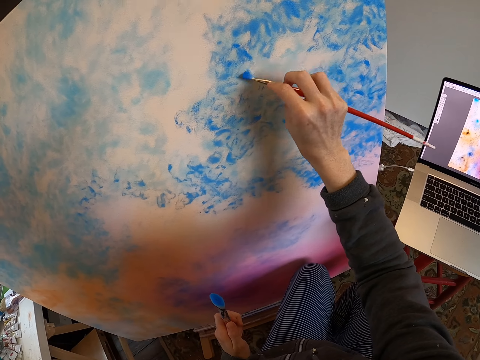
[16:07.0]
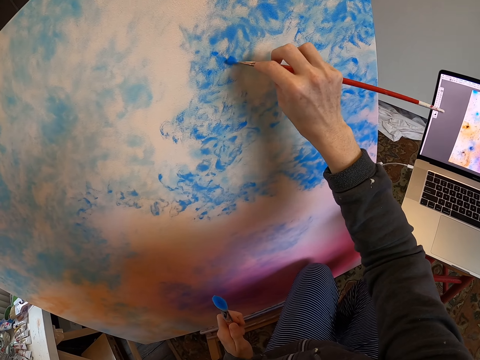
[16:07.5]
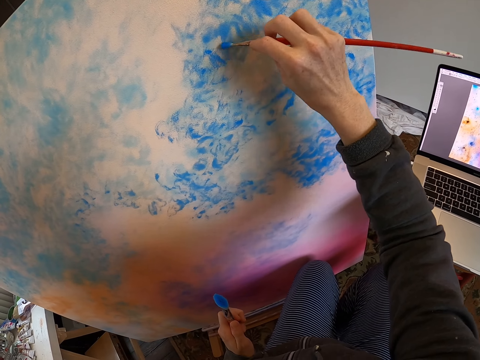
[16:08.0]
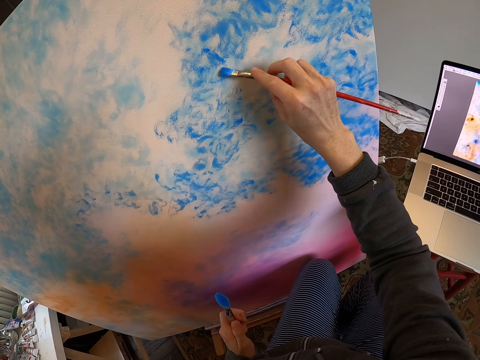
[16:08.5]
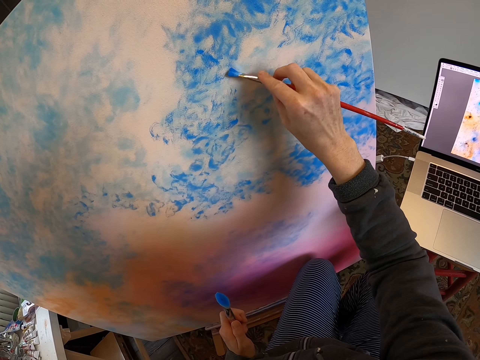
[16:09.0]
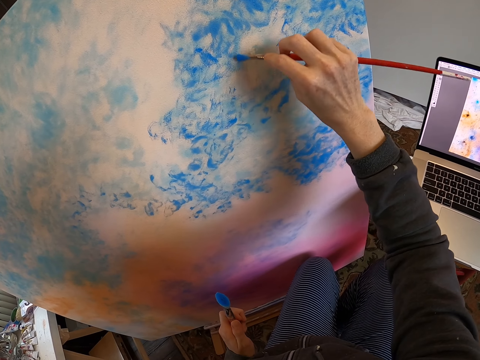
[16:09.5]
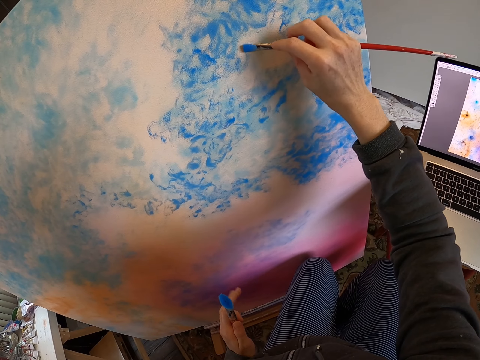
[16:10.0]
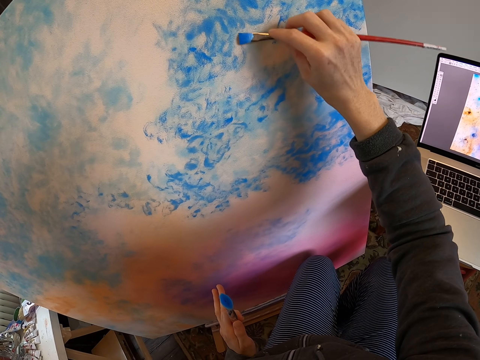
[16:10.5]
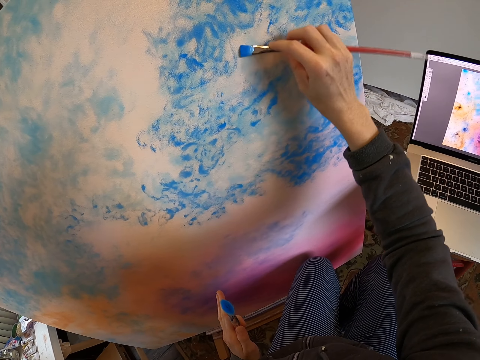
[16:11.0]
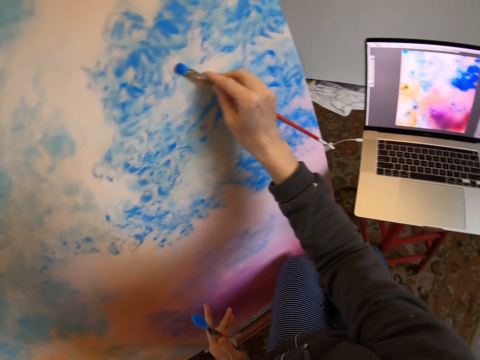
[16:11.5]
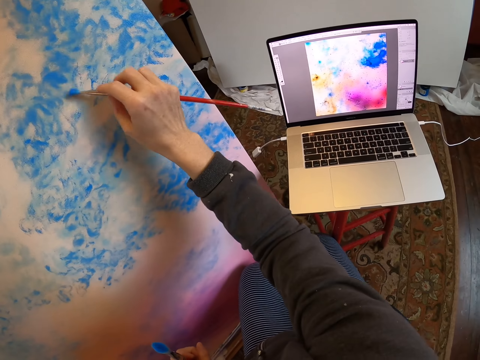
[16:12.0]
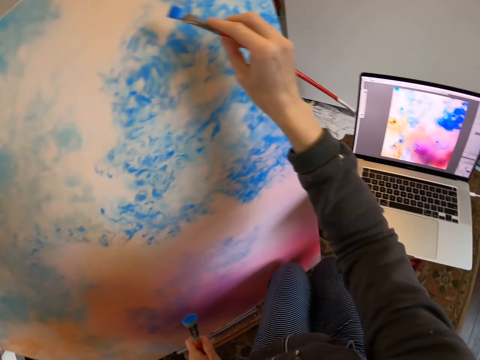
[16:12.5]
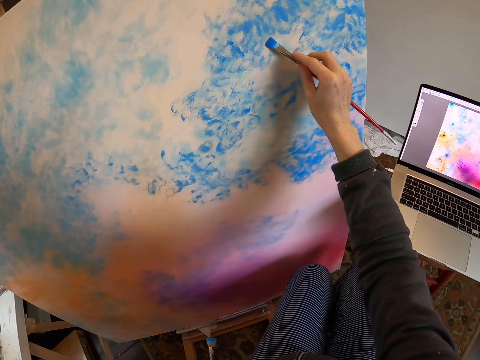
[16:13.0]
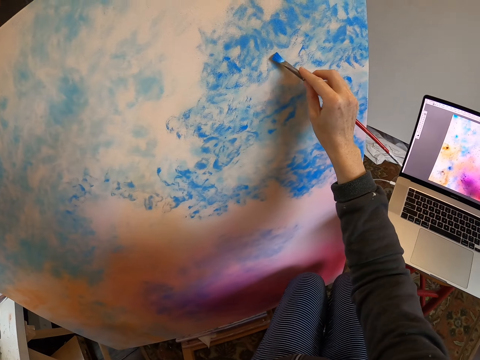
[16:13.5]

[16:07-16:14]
The camera wearer looks at the laptop. They draw on the board with the paint brush.

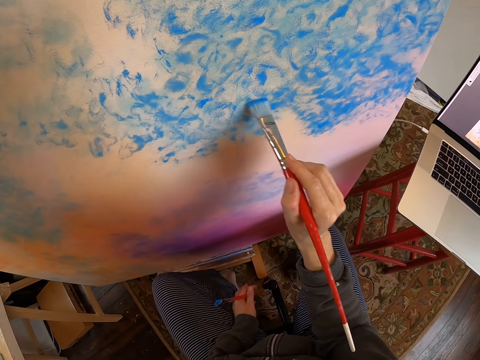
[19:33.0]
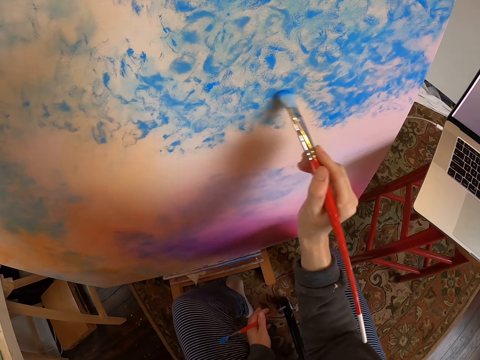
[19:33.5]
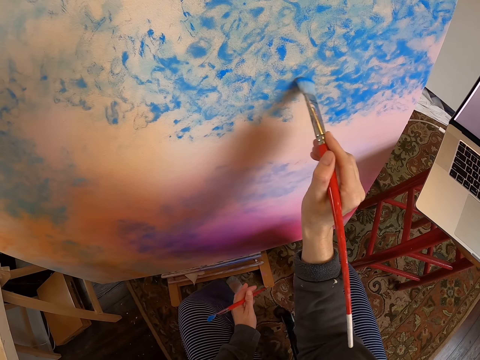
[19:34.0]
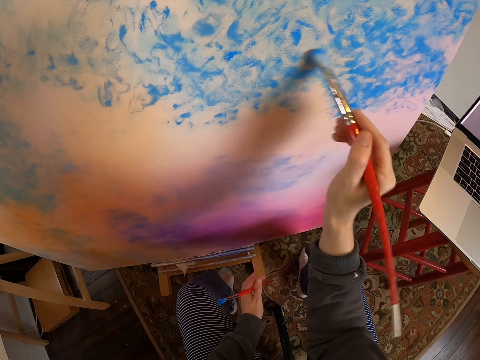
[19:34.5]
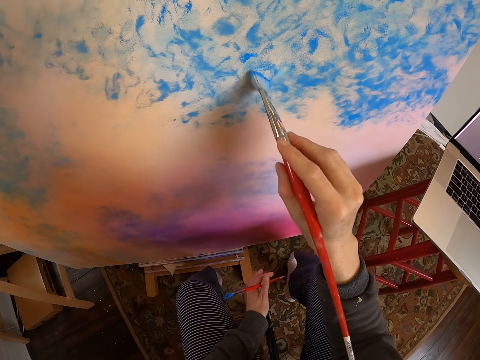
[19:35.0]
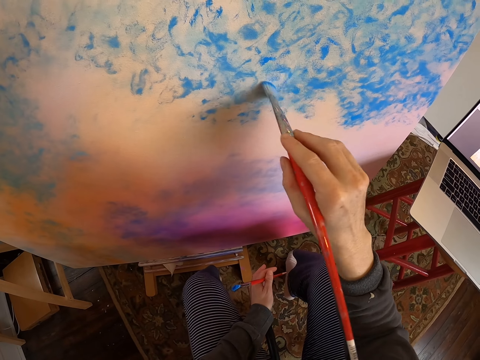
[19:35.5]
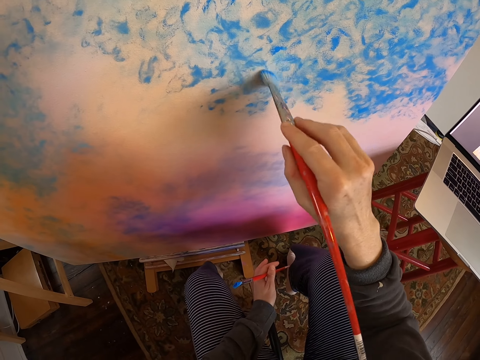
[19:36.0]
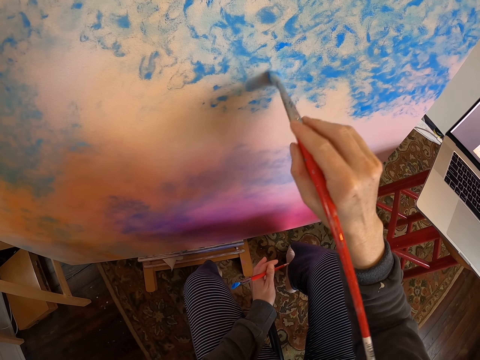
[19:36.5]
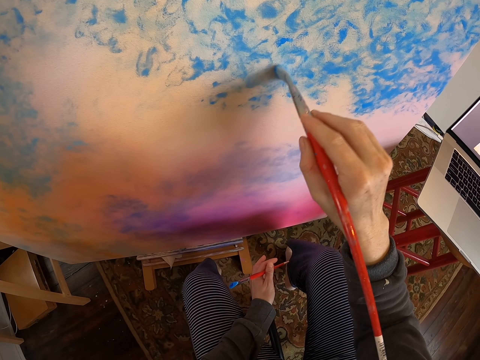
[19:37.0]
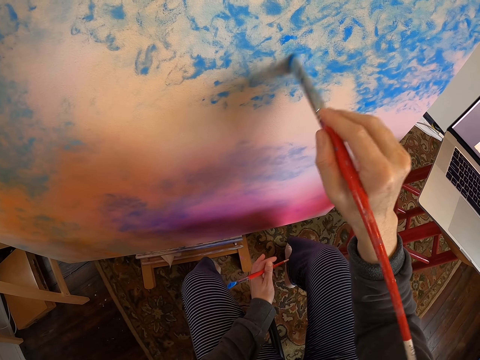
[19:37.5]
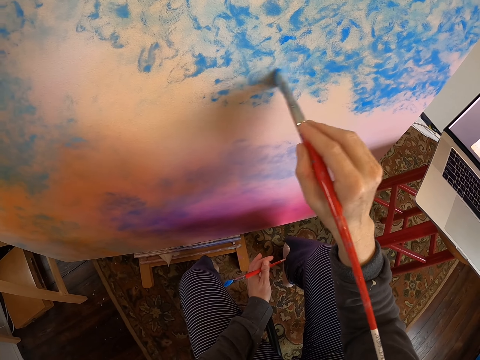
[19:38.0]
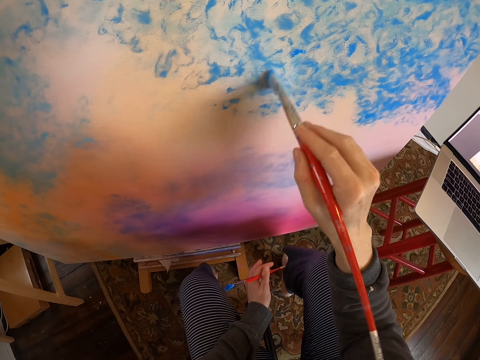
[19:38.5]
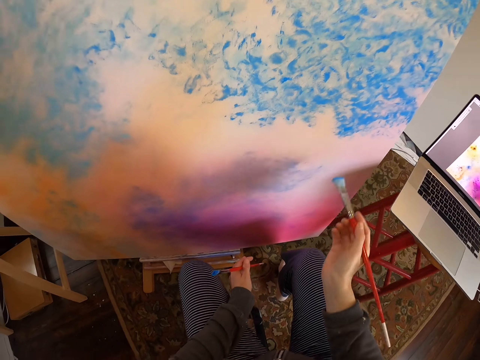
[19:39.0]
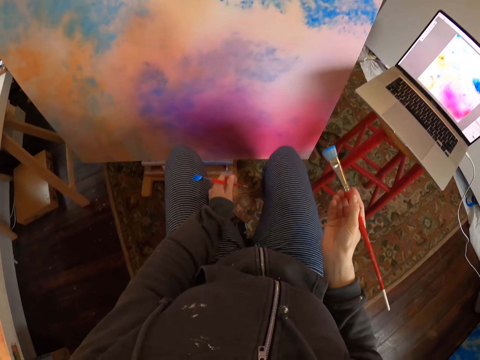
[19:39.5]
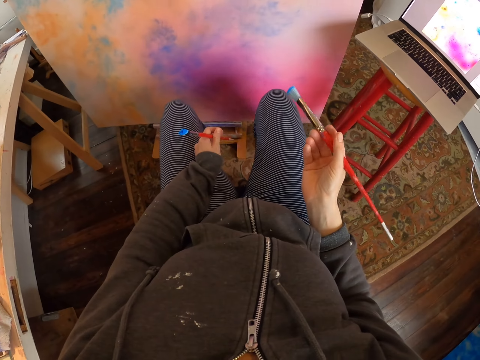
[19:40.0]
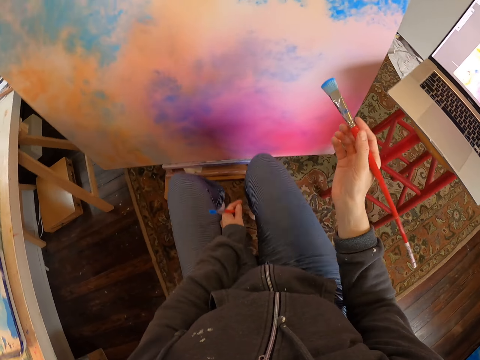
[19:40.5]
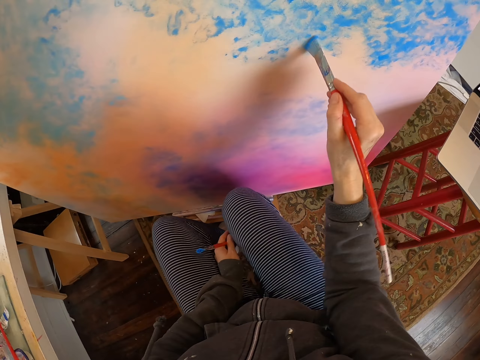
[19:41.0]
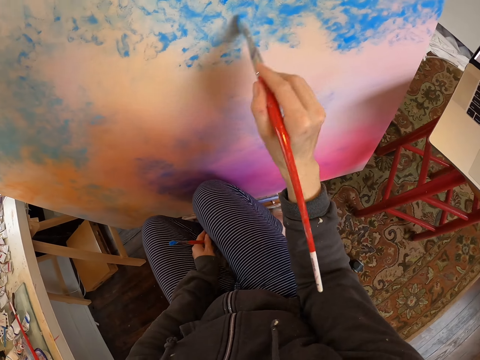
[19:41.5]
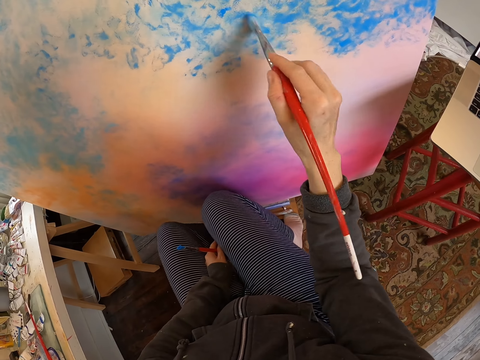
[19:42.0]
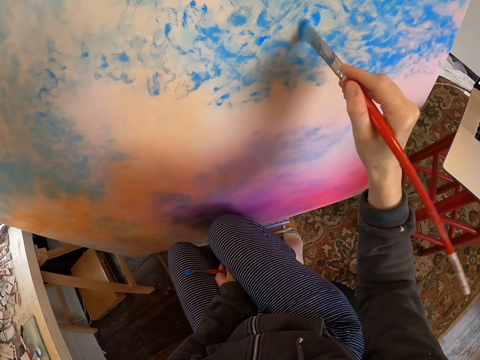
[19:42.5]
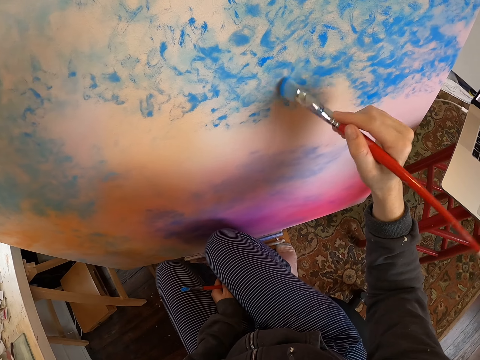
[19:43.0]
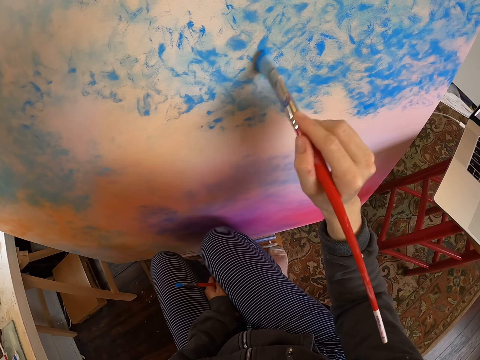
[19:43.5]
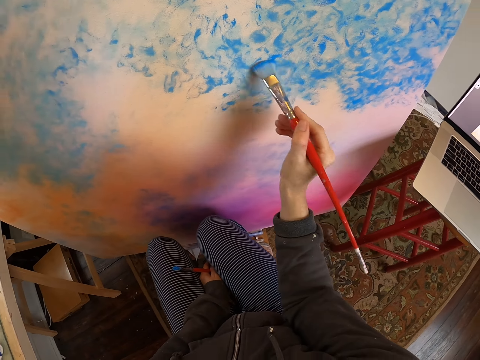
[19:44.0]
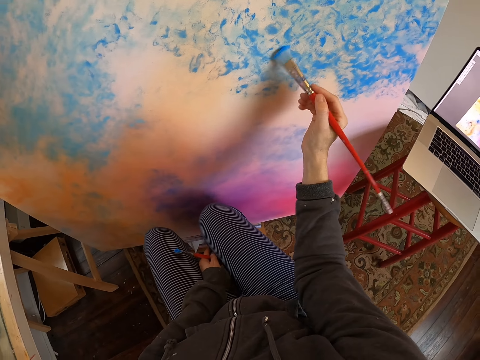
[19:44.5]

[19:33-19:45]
The camera wearer moves their hand and paints on the paint board. They hold the paint brush and paint on the paint board. They remove the paint brush from the board. They move their hands. They hold the paint brush and paint on the paint board.

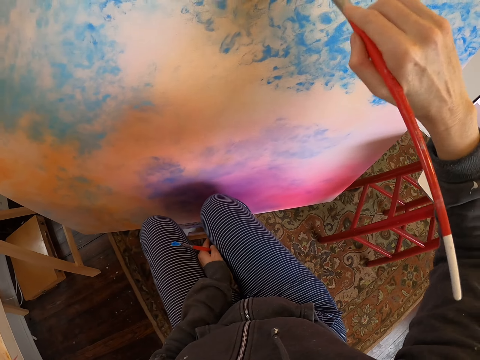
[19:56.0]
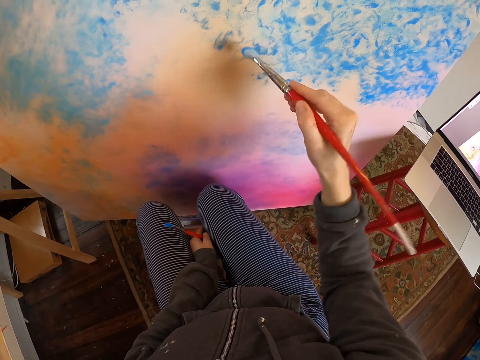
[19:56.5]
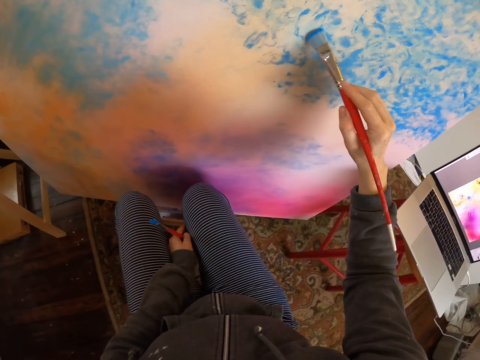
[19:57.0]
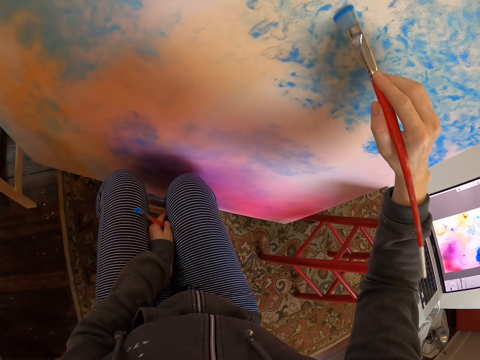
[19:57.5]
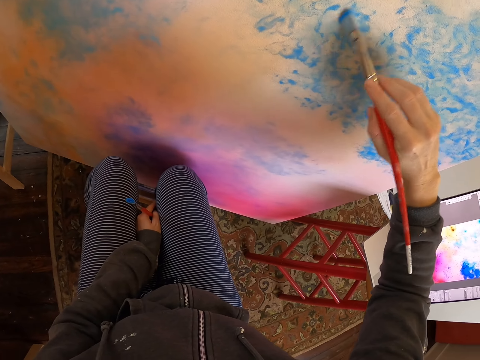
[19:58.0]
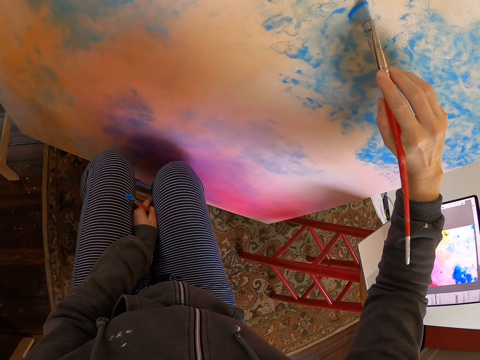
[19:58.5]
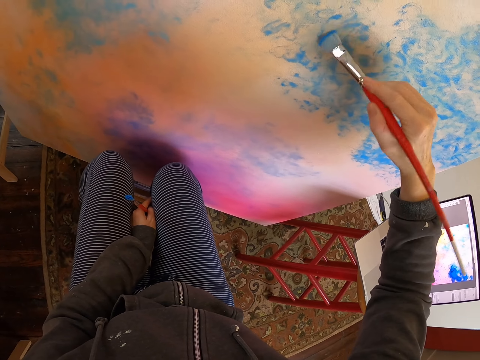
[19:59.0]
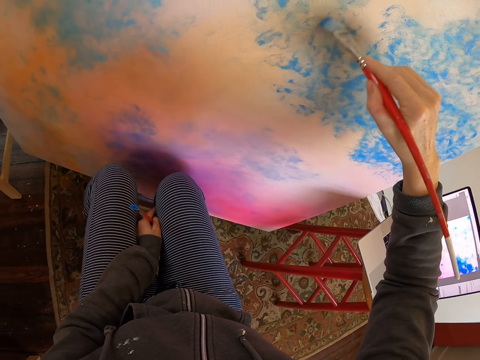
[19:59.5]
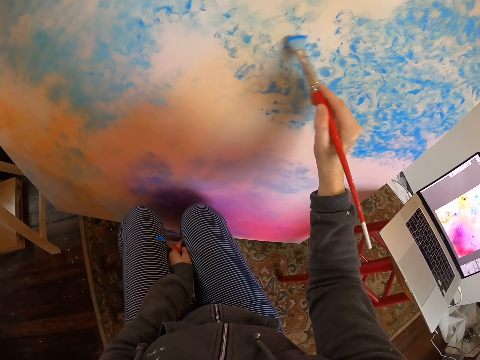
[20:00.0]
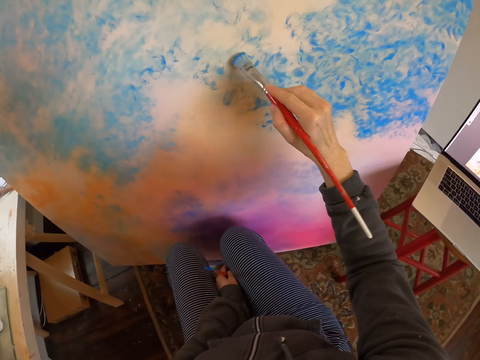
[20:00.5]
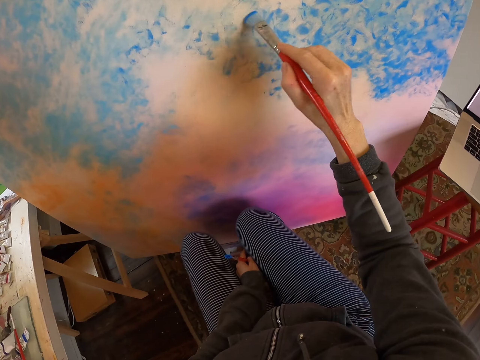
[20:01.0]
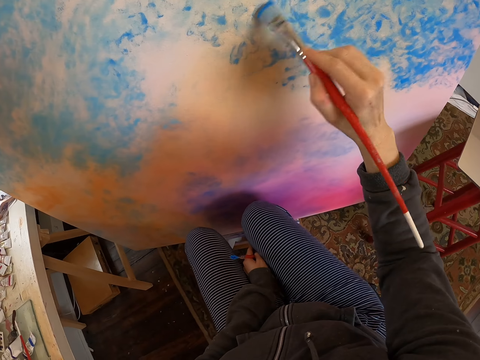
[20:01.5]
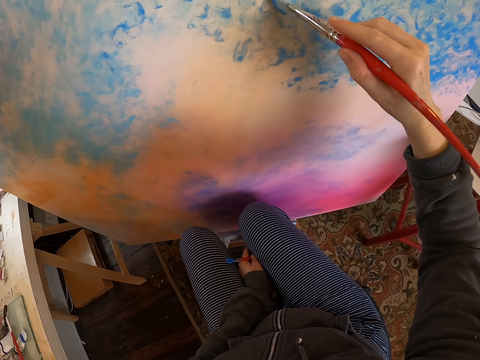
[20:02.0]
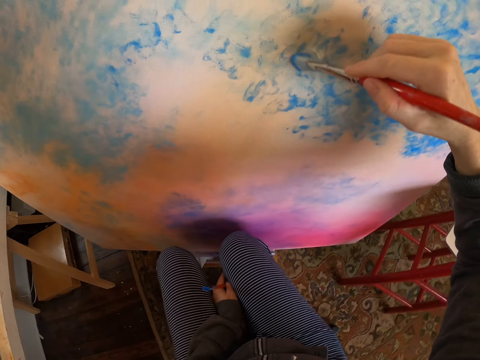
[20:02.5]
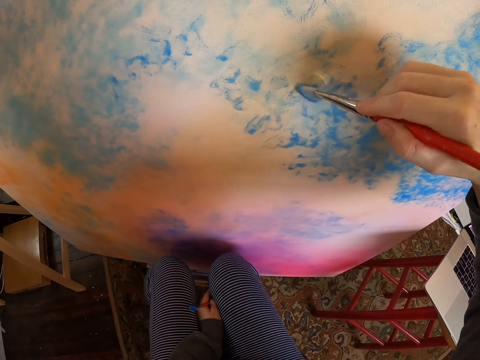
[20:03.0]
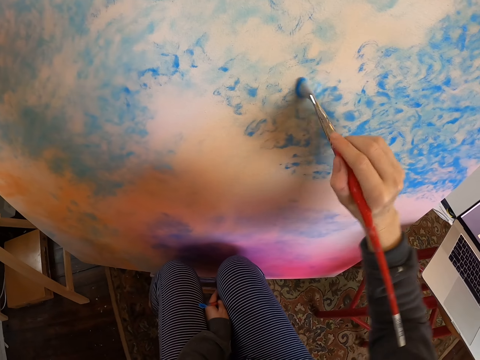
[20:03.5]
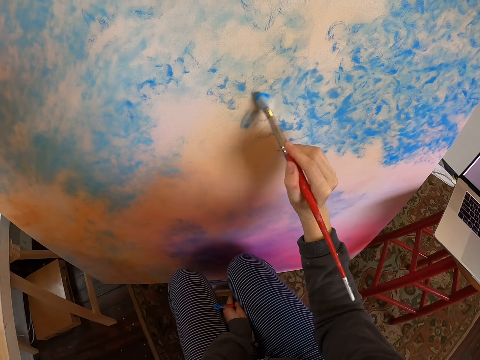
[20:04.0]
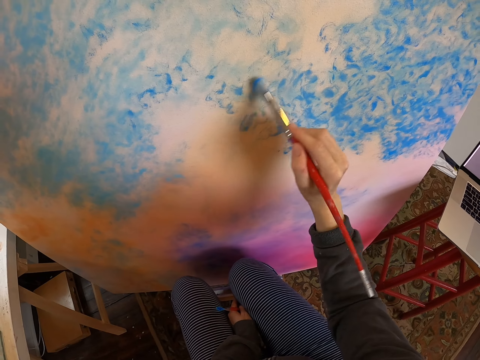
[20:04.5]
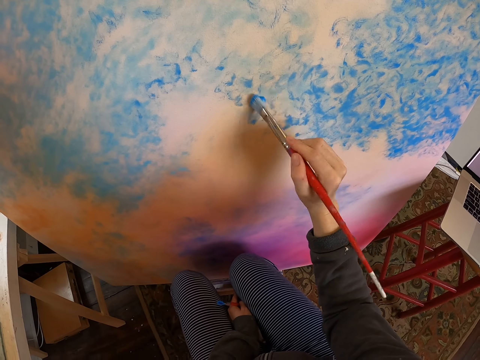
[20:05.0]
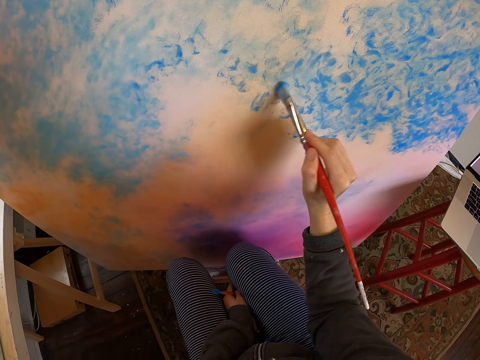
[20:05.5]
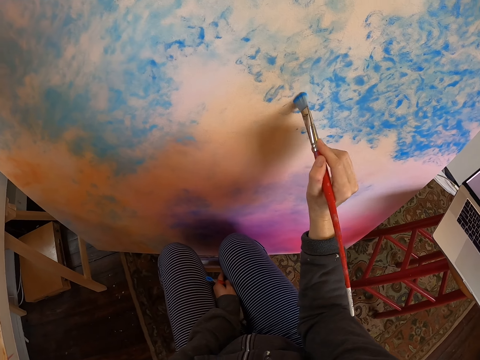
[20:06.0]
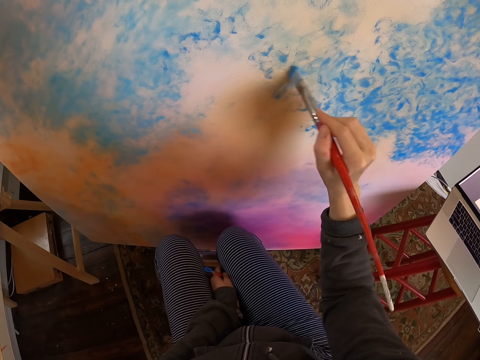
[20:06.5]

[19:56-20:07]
The camera wearer holds the paint brush and paints on the paint board.
